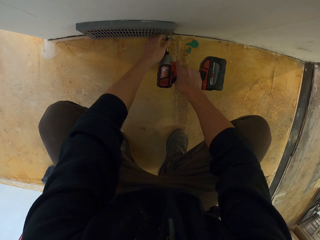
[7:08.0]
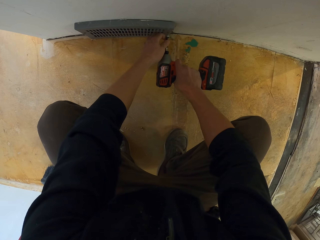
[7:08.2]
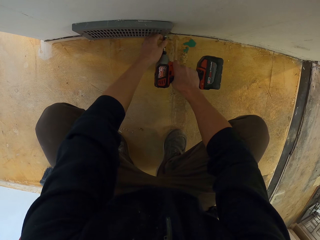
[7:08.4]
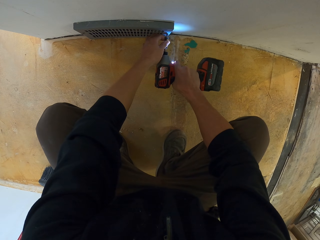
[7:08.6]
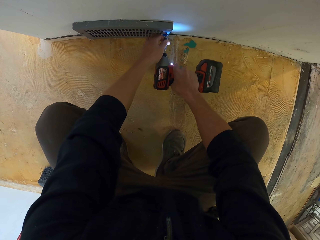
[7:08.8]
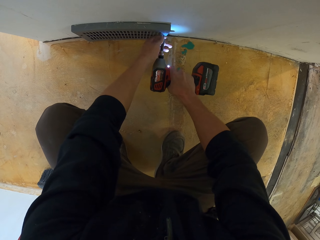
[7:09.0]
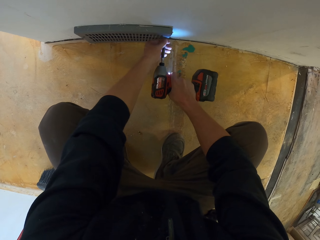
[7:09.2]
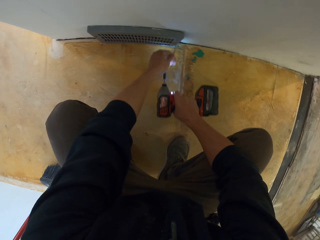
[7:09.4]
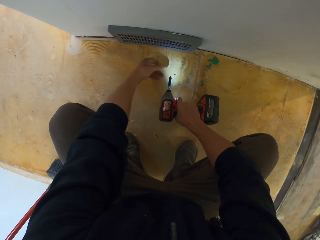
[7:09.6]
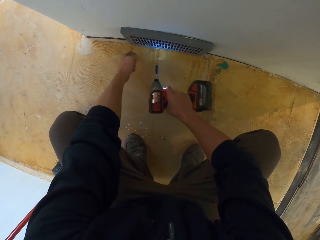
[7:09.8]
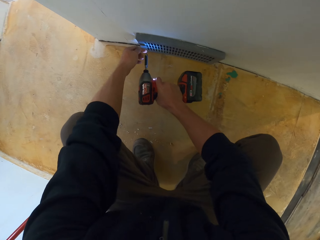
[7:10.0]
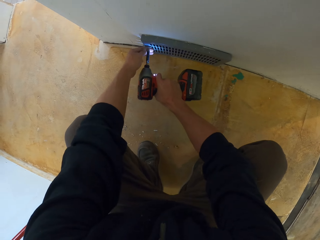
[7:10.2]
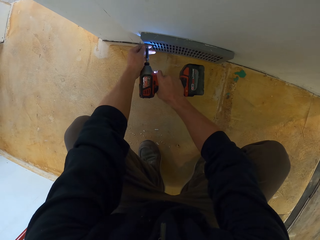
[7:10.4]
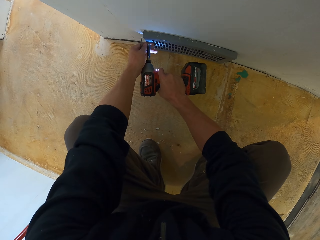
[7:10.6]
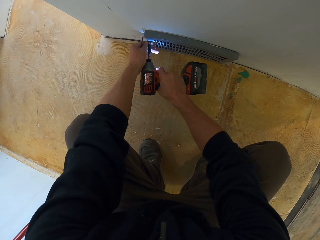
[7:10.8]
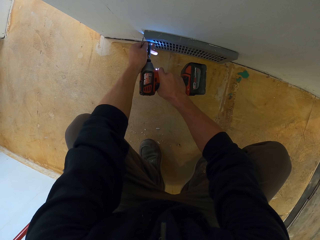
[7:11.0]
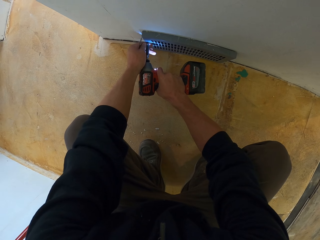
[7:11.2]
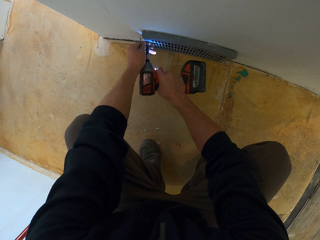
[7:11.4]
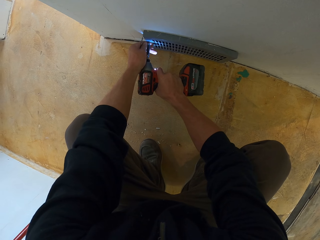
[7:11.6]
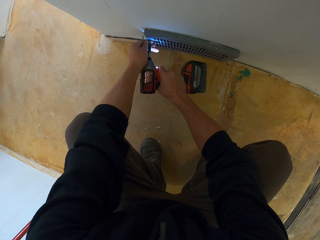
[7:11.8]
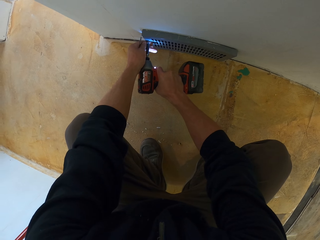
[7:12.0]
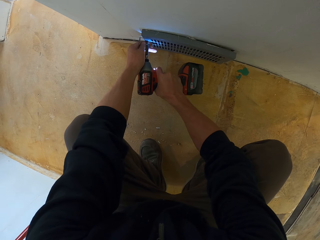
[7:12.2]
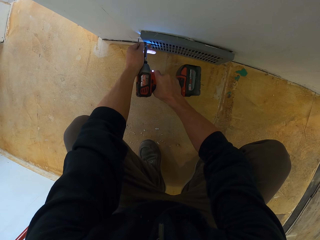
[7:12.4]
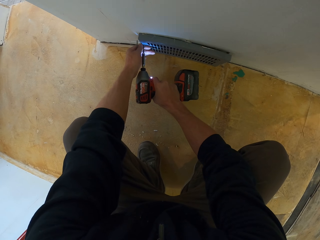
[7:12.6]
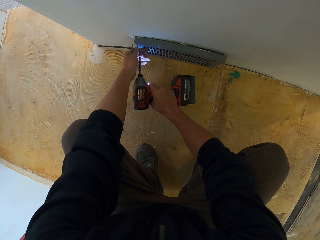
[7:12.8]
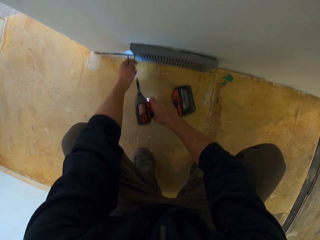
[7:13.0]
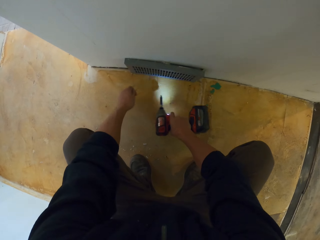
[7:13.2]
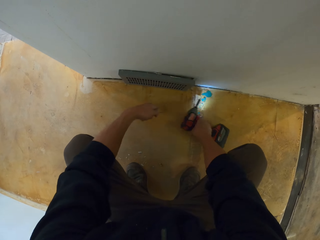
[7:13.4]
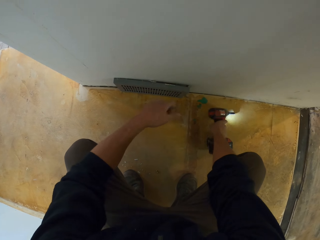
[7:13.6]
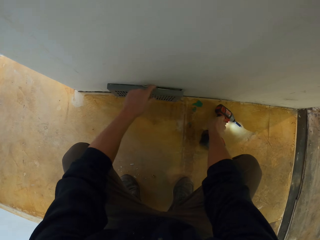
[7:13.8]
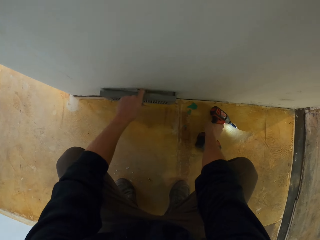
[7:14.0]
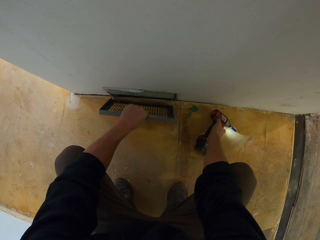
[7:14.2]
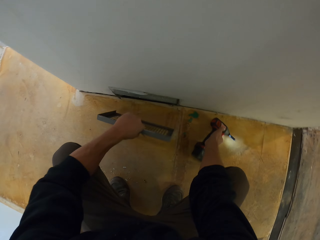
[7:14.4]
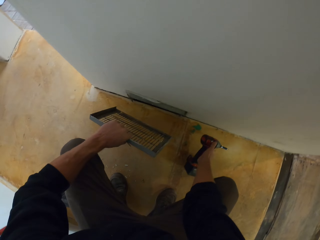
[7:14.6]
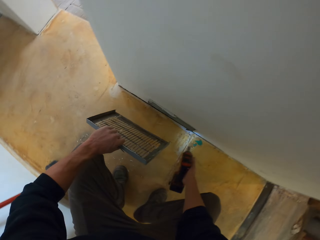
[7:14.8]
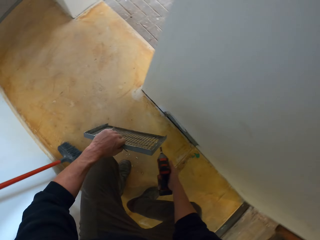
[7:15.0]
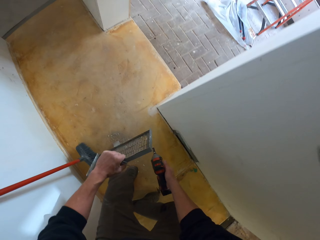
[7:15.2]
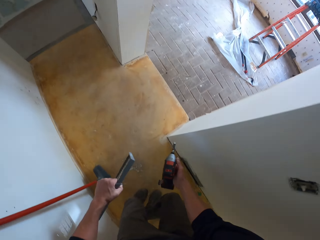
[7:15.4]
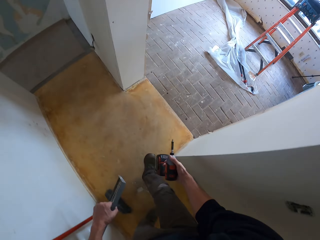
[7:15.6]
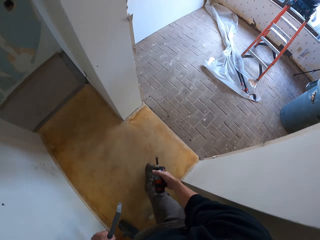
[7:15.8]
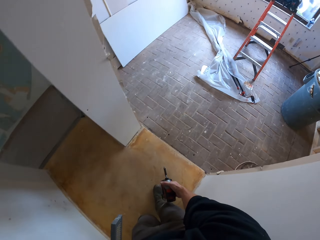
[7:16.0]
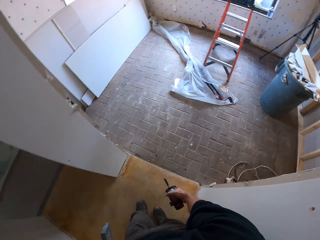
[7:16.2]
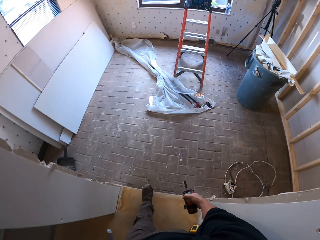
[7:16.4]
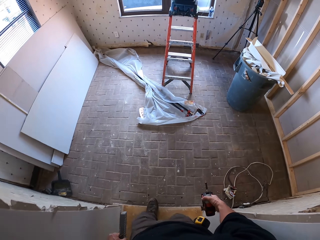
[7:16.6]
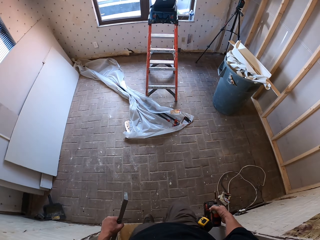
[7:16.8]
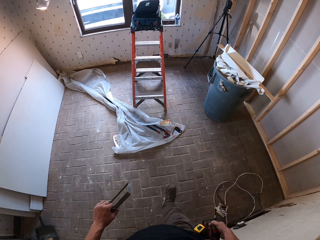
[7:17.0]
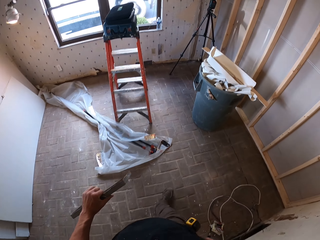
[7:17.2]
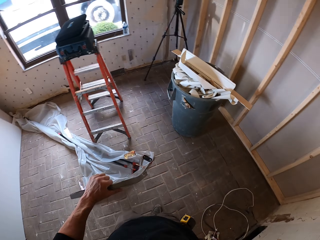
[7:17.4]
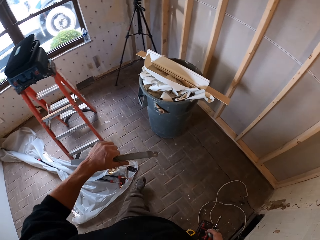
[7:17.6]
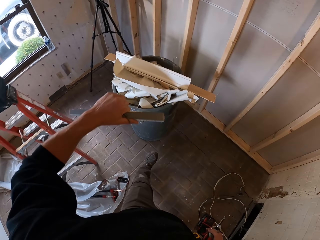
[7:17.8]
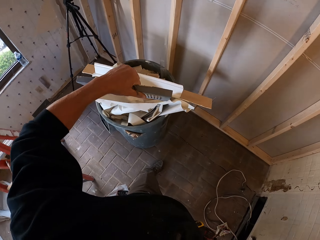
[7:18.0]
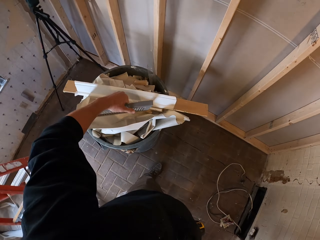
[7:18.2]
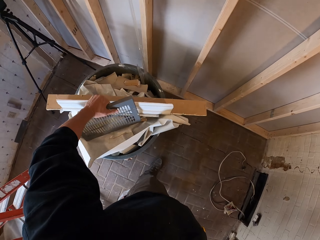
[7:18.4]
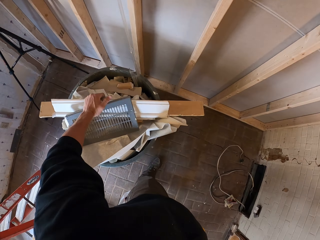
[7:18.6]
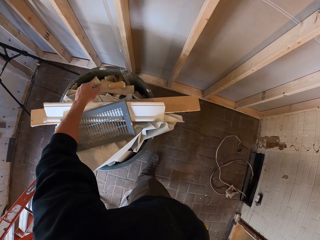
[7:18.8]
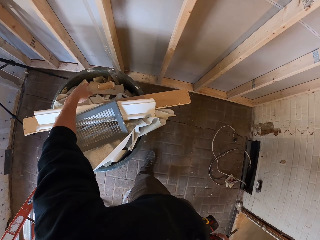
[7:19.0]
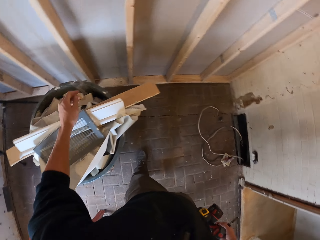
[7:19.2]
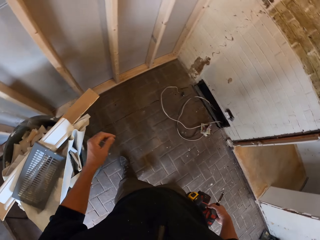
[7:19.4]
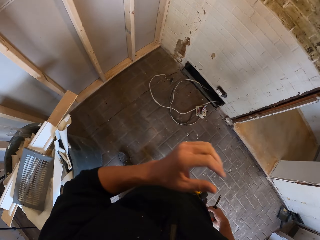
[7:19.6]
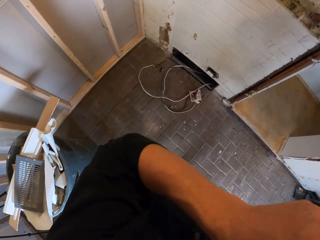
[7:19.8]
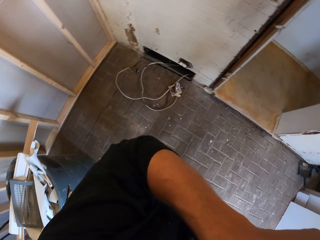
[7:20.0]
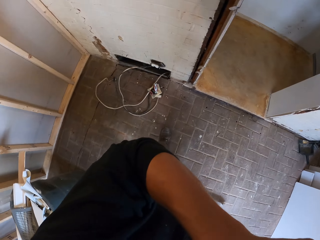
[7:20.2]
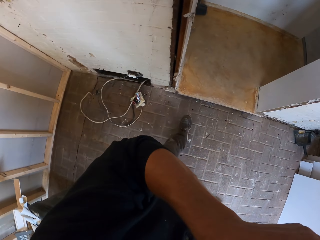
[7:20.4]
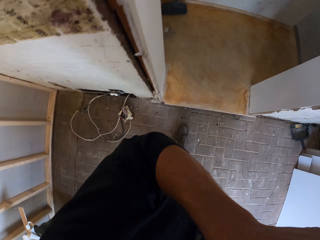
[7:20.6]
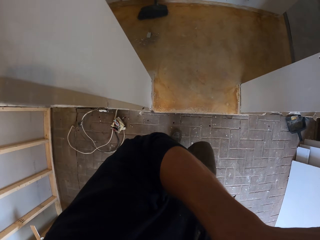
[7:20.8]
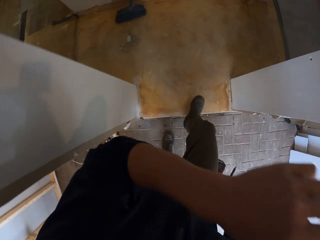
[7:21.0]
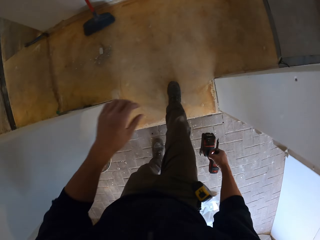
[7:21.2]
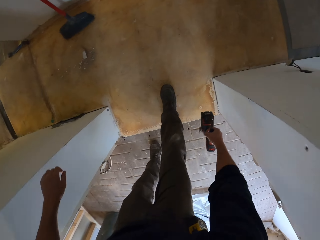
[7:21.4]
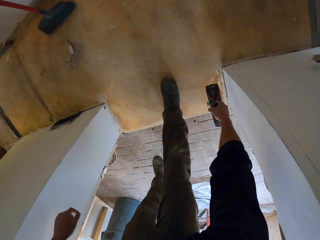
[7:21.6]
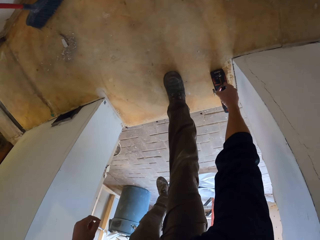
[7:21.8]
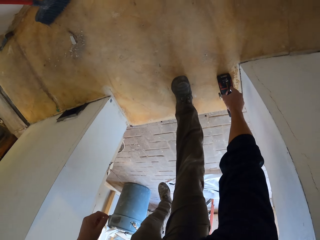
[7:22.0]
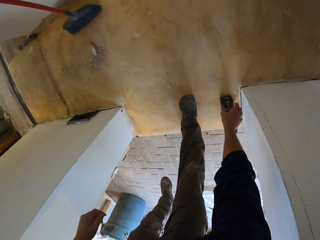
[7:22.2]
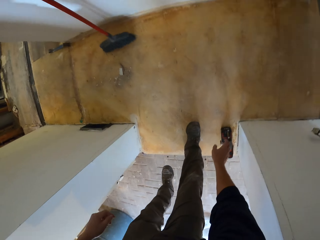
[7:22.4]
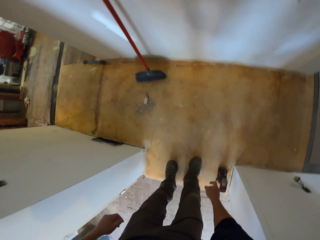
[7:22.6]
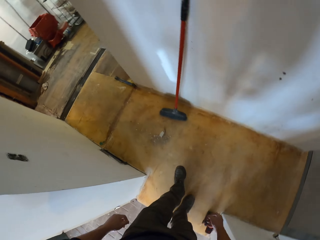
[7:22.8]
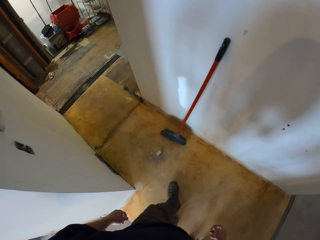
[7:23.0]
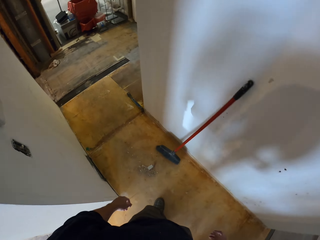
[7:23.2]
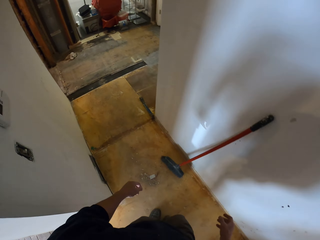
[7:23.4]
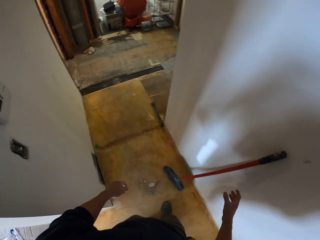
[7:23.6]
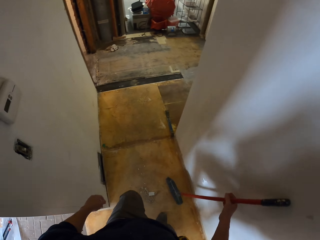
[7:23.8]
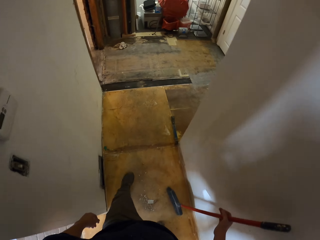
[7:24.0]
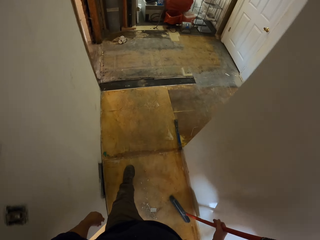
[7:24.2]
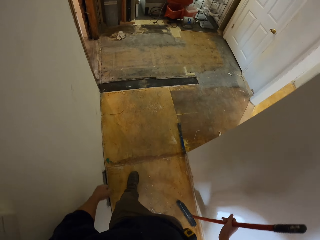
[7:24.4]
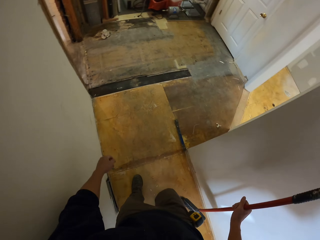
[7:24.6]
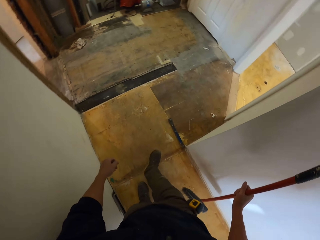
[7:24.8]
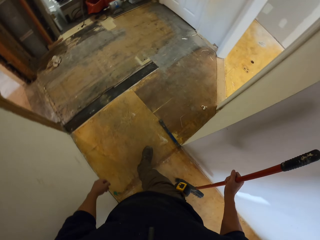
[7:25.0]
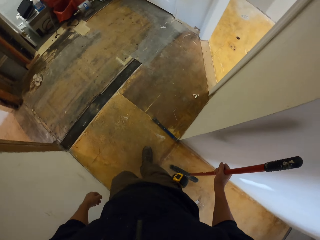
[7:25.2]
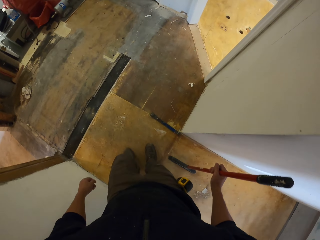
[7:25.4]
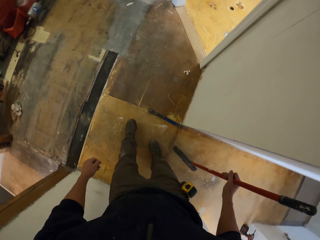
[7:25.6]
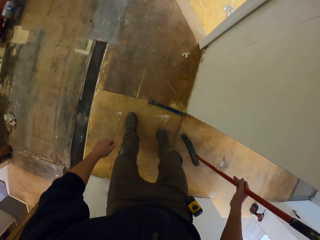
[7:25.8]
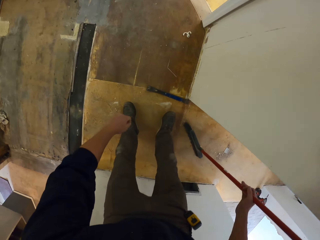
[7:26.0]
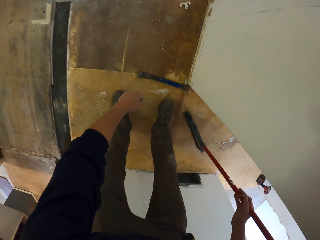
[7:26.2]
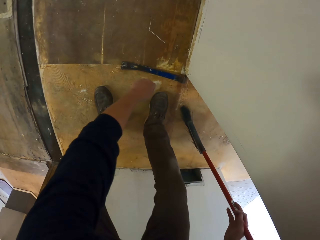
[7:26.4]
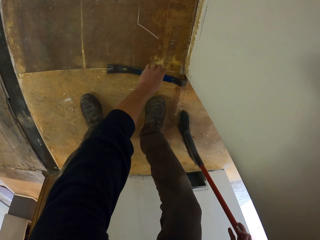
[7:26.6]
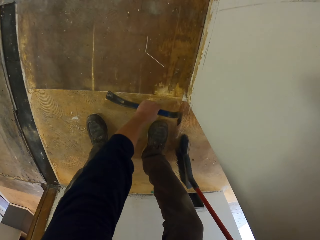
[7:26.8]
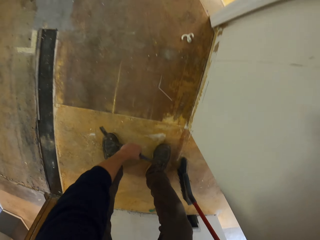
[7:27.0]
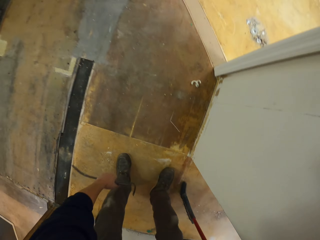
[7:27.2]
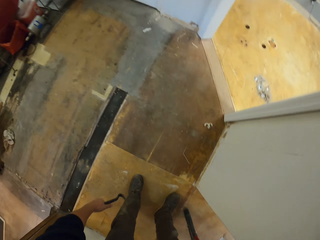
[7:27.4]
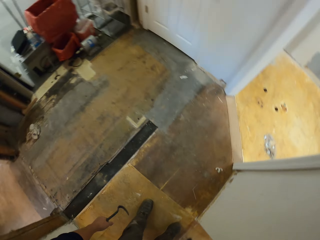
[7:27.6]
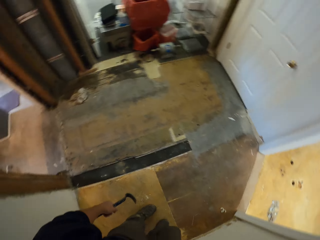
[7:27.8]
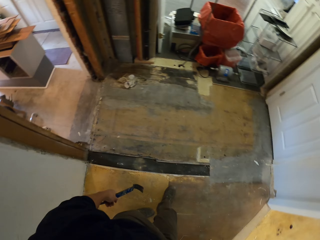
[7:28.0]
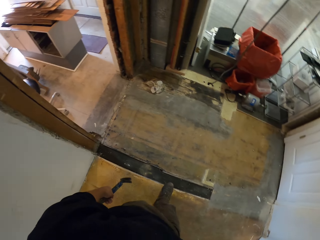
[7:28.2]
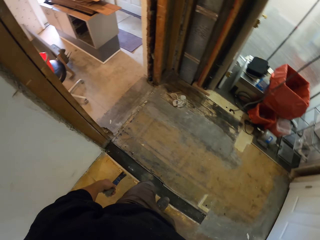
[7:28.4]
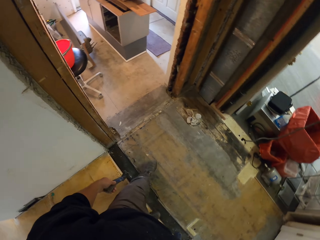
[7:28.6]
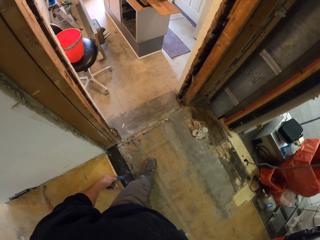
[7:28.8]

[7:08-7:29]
The camera wearer loosens the screws. He opens something. He opens something again. He places the electric nail gun or impact wrench down. He holds the ventilation cover. He picks up the impact wrench. He walks around and holds the electric nail gun. He enters the room. He throws something inside the dustbin. He puts the ventilation cover on the dustbin. He drops the screws. He lifts his hand. He walks around. He puts down his hand. He puts down the impact wrench. He walks along the corridor. He holds the broom. He picks up the brush broom. He carries the brush broom and walks around. He picks up the pry bar. He carries something, carries the brush broom and walks around.
